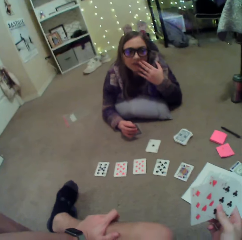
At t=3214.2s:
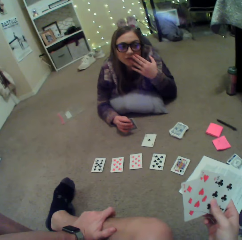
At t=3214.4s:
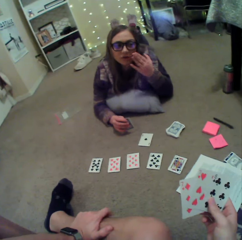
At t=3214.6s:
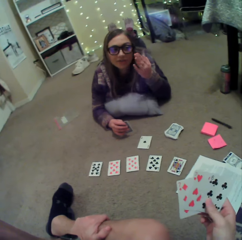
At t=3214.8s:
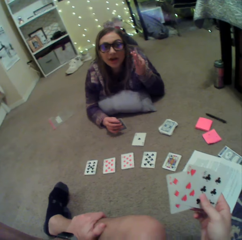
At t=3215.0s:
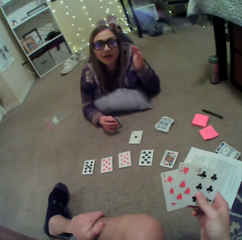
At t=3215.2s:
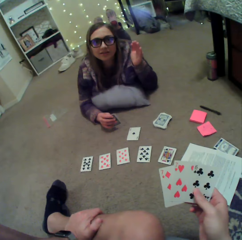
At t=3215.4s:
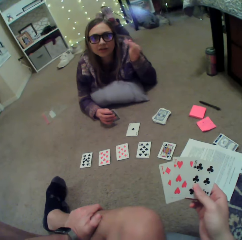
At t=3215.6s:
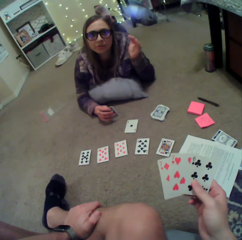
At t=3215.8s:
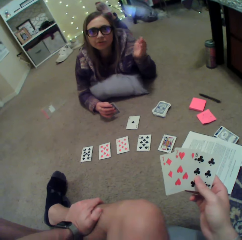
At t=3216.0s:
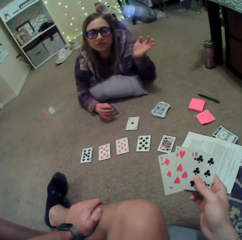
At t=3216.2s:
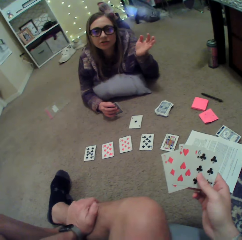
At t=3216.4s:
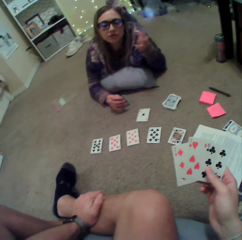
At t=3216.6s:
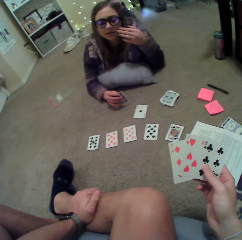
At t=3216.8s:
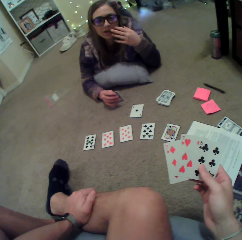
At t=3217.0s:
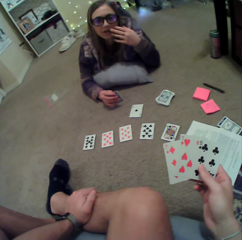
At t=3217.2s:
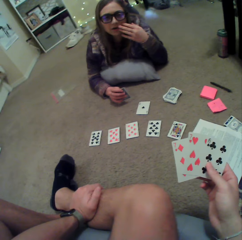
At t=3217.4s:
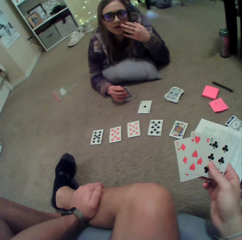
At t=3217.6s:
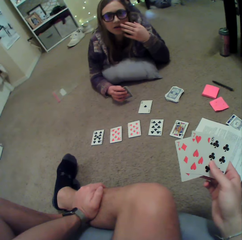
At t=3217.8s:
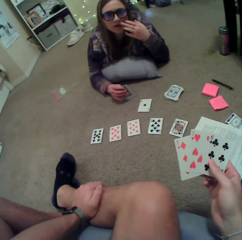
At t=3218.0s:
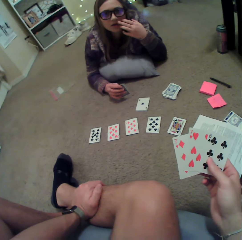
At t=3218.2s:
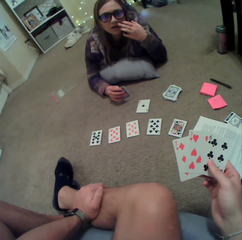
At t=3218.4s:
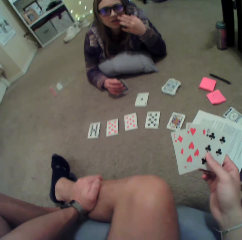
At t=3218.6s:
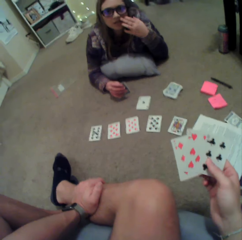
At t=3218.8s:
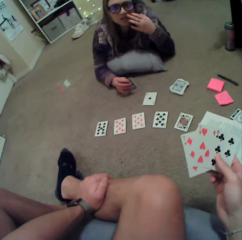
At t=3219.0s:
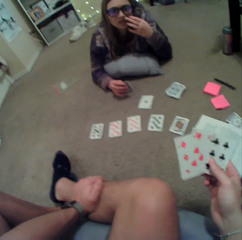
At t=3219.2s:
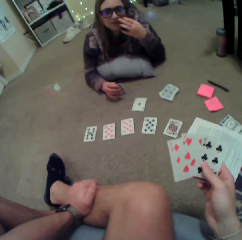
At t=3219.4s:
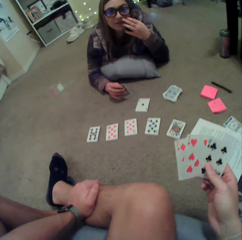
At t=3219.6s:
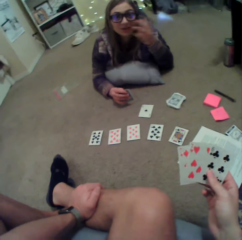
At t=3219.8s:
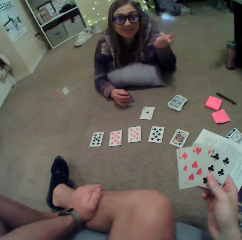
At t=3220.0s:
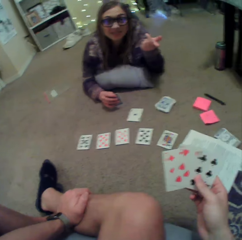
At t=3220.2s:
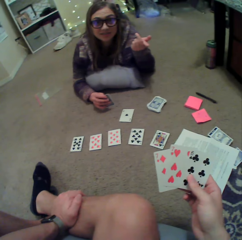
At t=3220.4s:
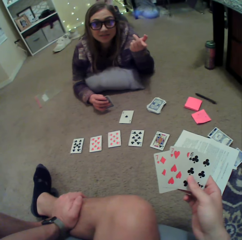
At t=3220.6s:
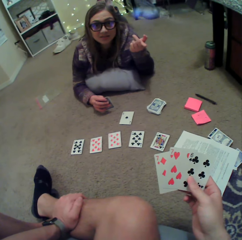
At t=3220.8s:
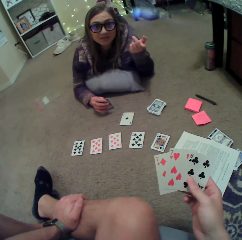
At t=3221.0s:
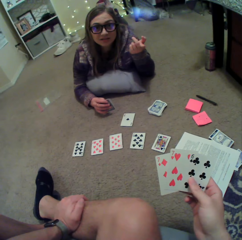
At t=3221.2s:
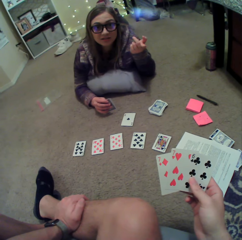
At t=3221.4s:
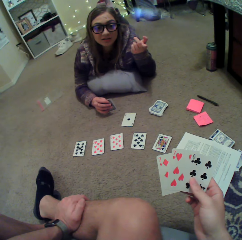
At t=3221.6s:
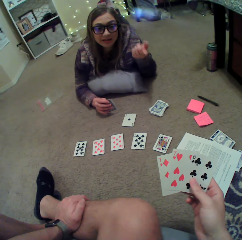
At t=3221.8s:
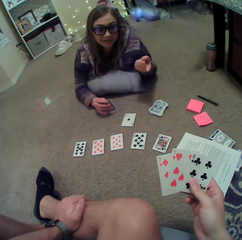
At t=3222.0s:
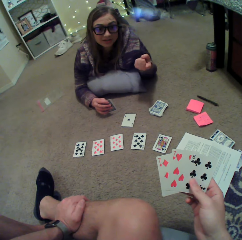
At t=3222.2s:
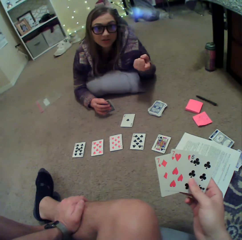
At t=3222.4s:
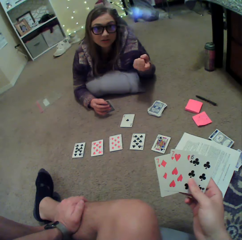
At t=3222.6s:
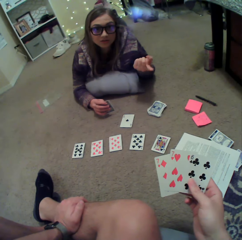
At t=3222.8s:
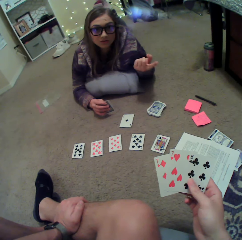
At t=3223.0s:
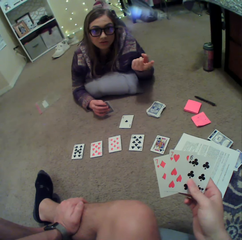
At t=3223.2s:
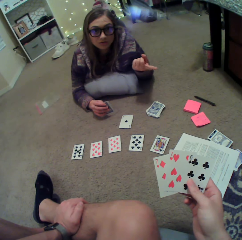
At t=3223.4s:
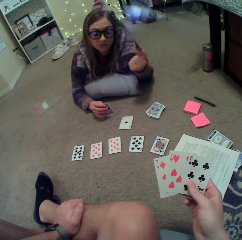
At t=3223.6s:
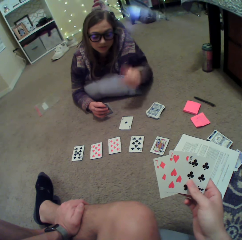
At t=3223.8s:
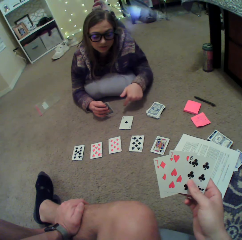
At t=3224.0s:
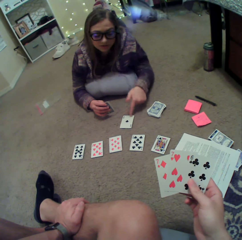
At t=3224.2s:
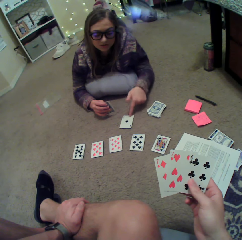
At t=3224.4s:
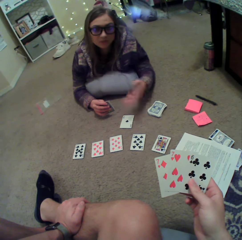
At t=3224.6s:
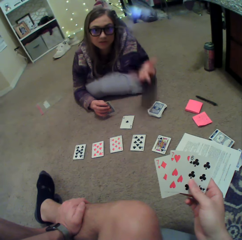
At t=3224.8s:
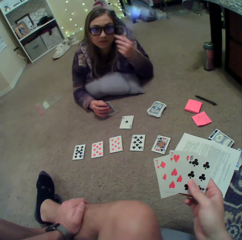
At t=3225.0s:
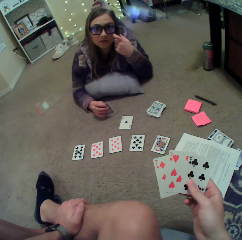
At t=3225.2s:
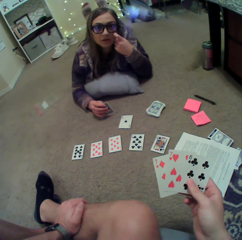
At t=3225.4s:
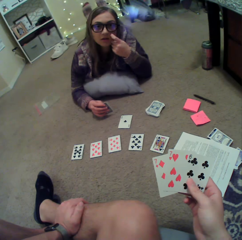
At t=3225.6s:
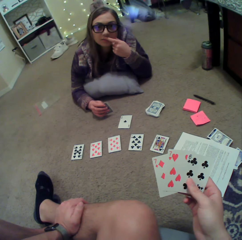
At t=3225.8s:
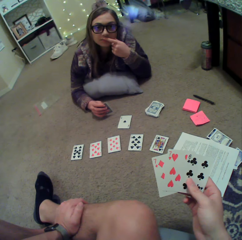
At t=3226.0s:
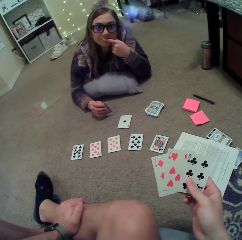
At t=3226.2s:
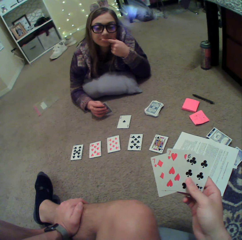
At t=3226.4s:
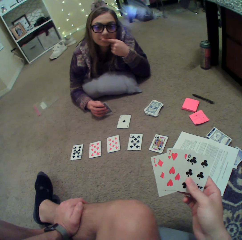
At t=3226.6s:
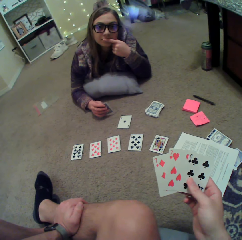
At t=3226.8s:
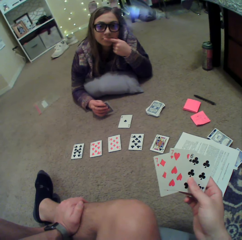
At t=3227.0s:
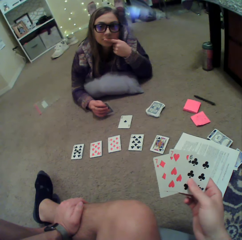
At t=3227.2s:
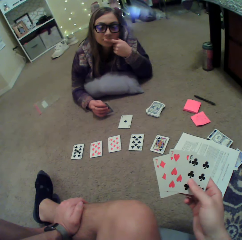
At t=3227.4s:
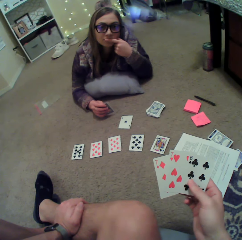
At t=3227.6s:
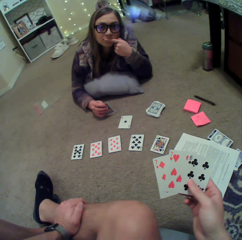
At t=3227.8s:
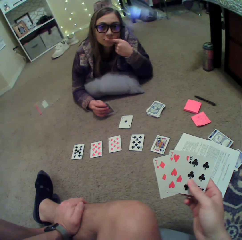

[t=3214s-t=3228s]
A lady gestures with her hand. She touches her face.

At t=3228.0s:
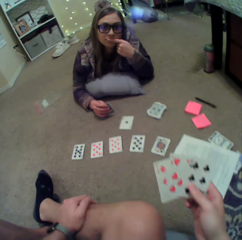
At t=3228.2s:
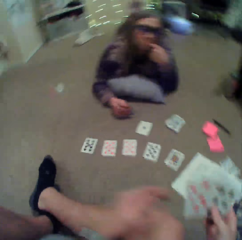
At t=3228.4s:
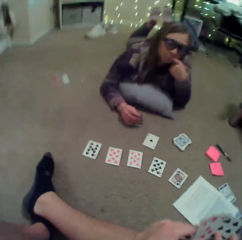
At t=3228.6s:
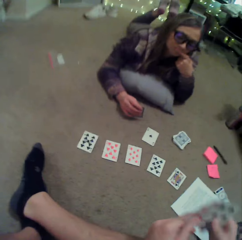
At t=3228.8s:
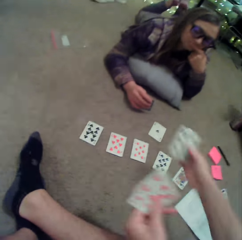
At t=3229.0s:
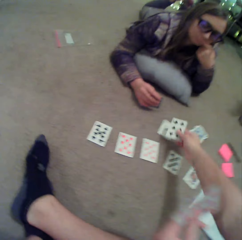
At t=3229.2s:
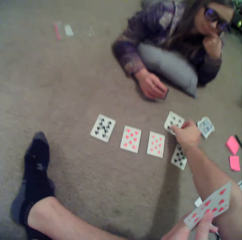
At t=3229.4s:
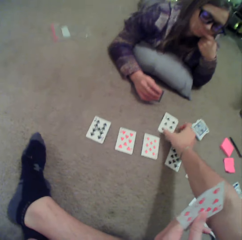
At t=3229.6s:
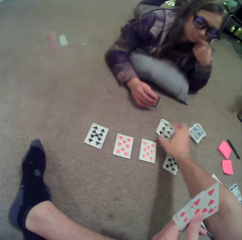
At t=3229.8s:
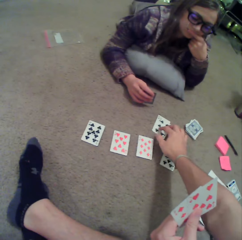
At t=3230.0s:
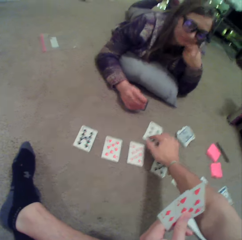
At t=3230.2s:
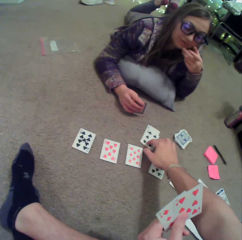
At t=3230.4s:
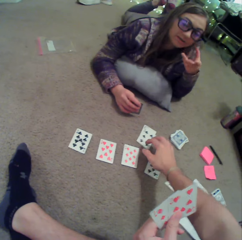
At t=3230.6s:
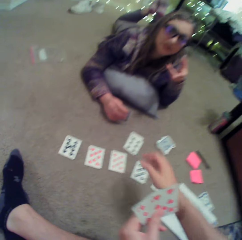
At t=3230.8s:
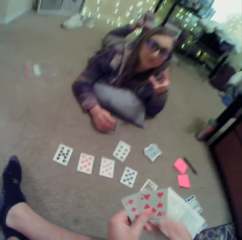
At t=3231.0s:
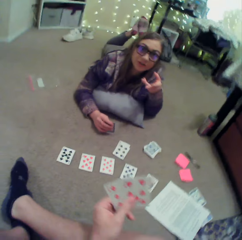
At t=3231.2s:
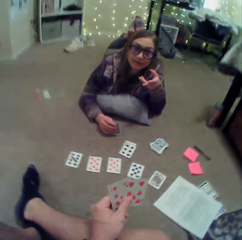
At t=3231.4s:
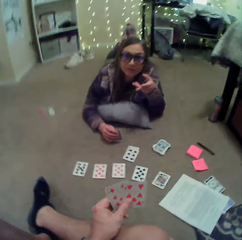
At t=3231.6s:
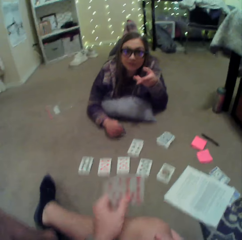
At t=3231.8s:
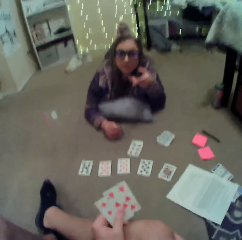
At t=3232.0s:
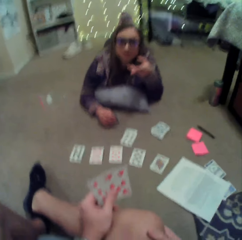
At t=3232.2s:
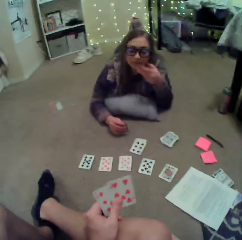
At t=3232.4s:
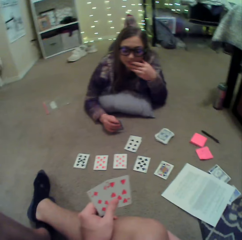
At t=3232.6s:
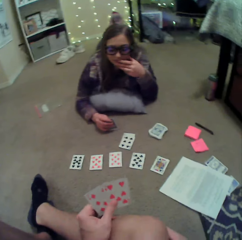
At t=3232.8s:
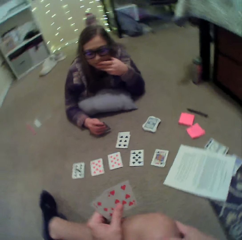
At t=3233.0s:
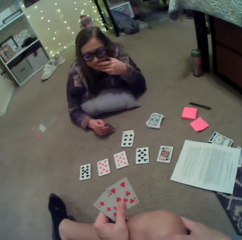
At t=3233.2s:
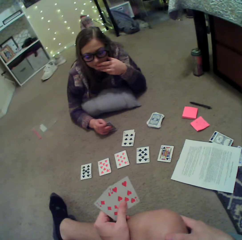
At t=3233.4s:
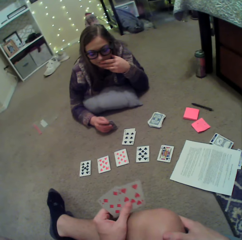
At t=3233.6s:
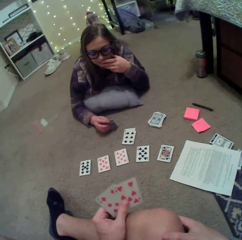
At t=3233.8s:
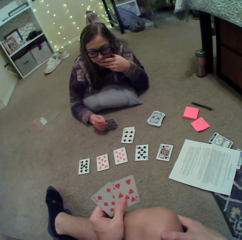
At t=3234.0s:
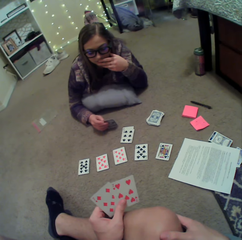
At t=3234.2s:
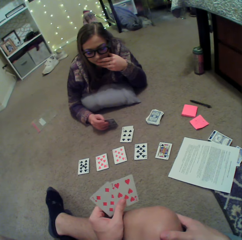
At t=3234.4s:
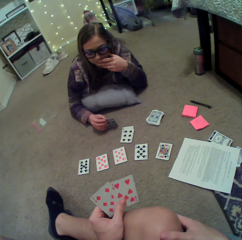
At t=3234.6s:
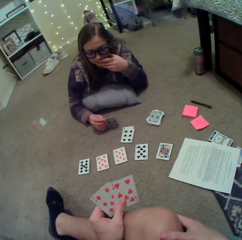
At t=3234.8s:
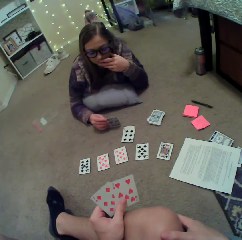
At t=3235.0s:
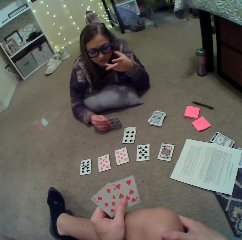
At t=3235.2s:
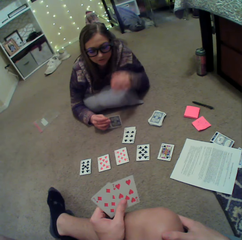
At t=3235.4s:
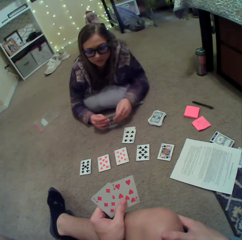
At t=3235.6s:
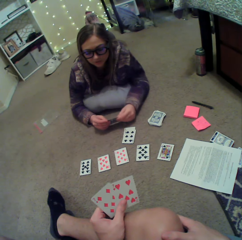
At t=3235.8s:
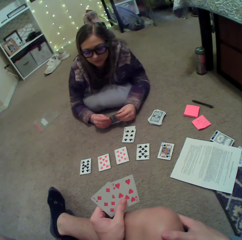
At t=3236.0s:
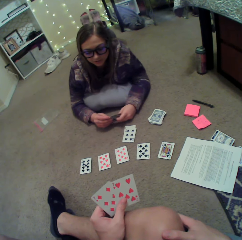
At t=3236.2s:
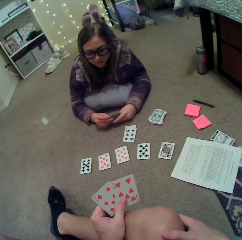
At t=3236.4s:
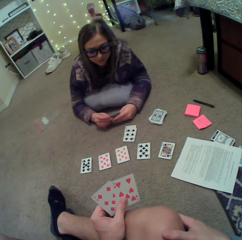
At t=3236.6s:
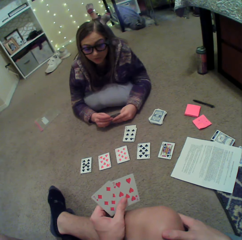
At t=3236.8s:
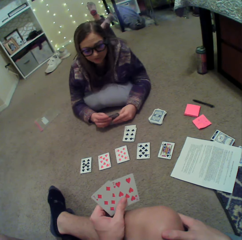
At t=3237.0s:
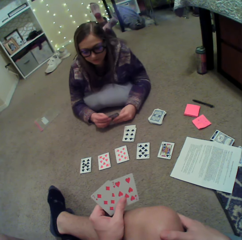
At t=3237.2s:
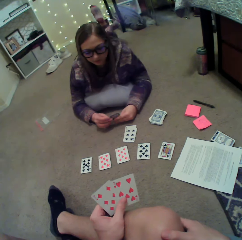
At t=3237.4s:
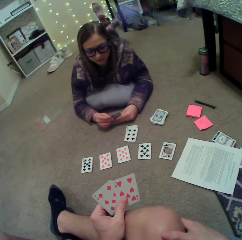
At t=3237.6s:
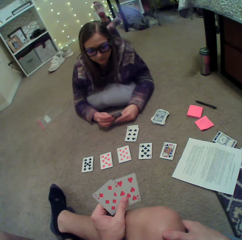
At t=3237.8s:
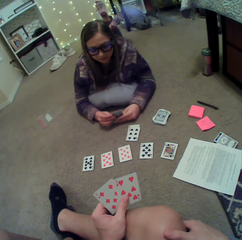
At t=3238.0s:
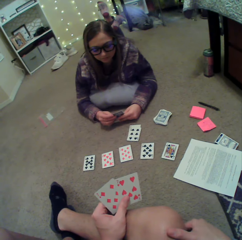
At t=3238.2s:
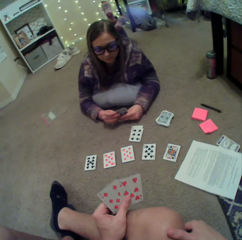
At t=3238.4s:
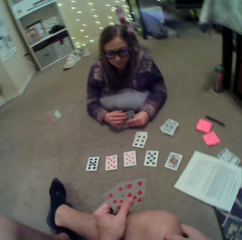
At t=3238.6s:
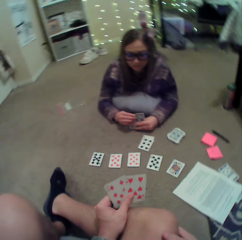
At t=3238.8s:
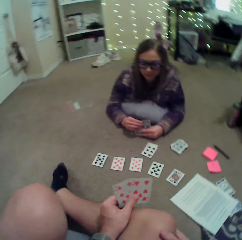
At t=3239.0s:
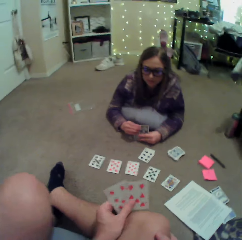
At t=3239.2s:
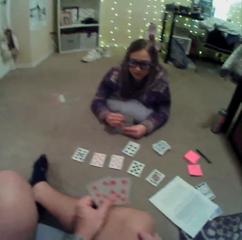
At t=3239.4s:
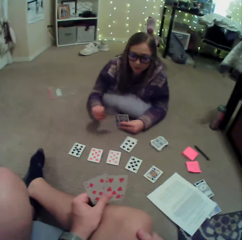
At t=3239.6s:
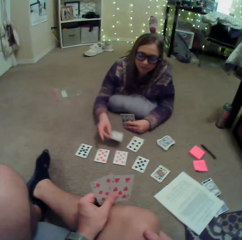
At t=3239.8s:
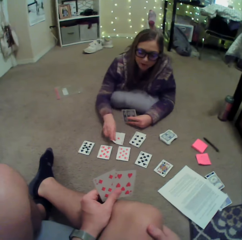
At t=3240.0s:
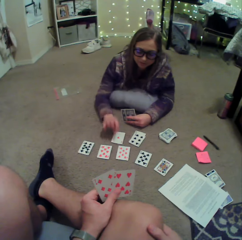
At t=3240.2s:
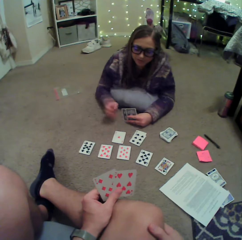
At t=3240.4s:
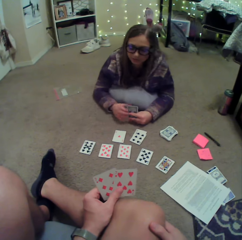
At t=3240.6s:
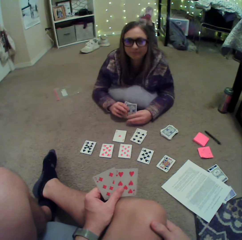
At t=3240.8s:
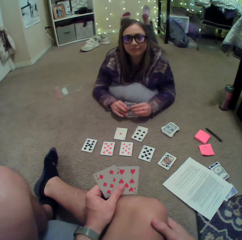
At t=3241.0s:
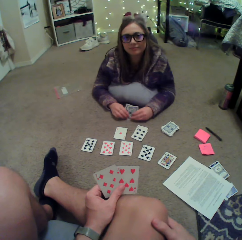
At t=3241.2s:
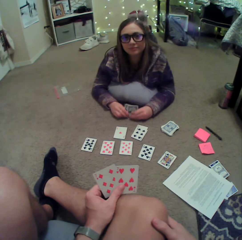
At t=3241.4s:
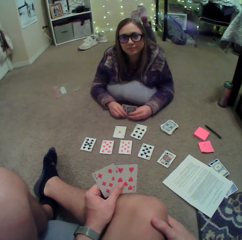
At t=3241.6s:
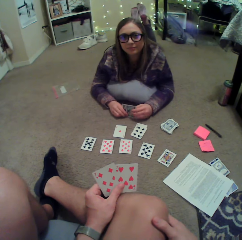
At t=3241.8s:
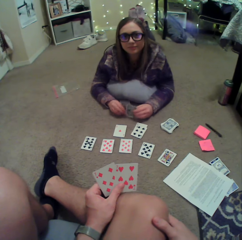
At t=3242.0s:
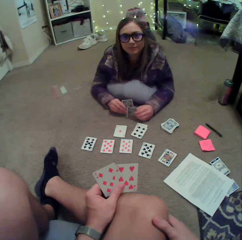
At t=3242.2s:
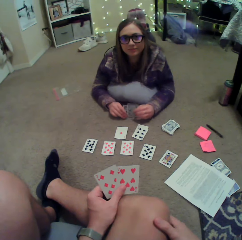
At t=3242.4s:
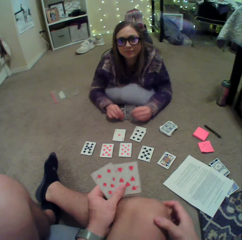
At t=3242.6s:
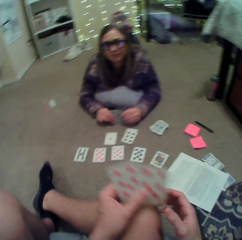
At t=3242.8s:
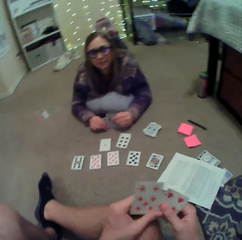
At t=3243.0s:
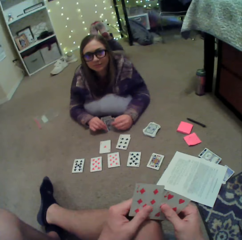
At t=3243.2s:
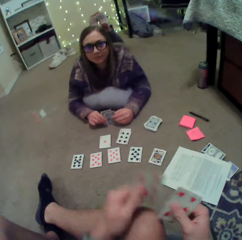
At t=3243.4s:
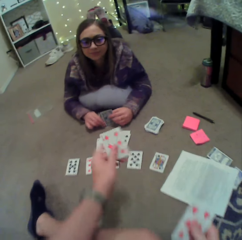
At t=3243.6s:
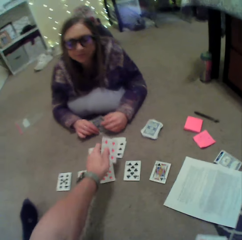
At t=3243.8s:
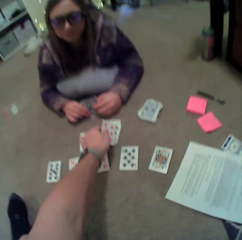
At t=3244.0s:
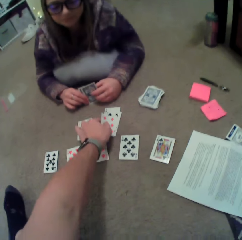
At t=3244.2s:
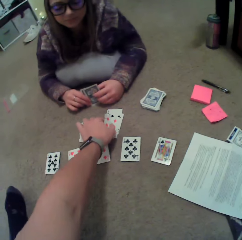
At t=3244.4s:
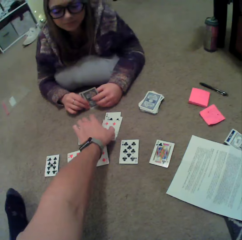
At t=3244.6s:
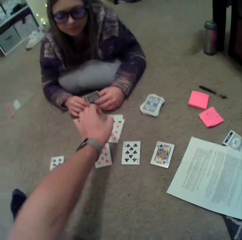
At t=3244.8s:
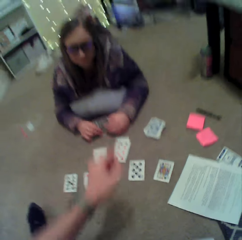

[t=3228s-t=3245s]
The camera wearer puts a card on the floor. A lady moves her hand, touches her face, and holds the cards. She puts a card on the floor. She holds the cards and arranges the cards. The camera wearer puts a card on the floor.
